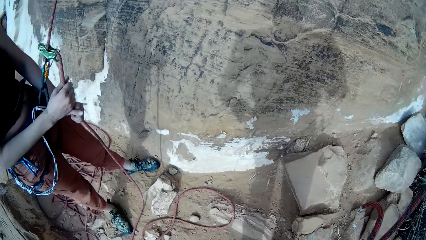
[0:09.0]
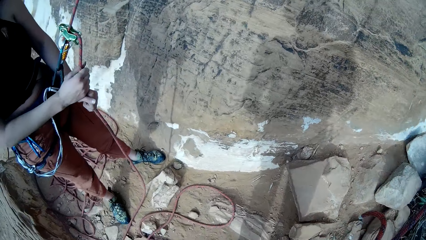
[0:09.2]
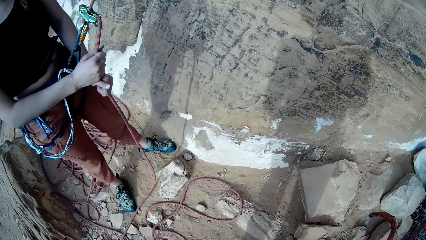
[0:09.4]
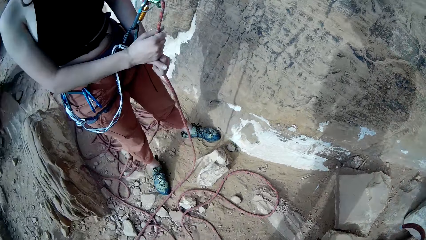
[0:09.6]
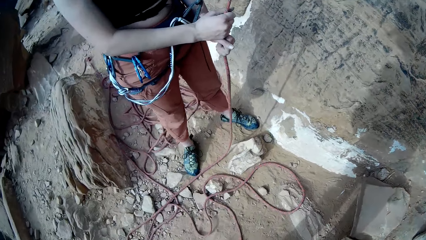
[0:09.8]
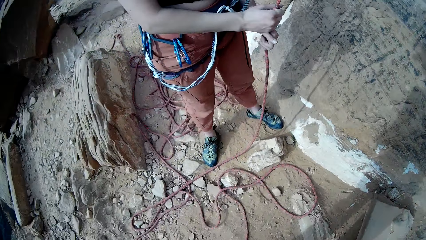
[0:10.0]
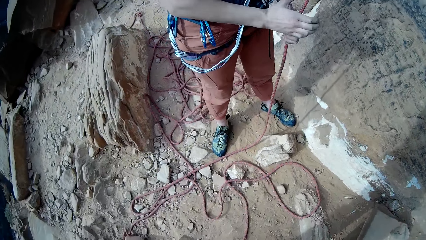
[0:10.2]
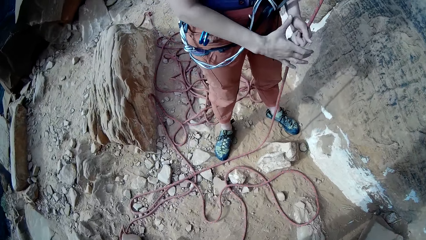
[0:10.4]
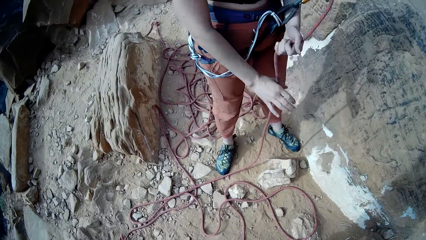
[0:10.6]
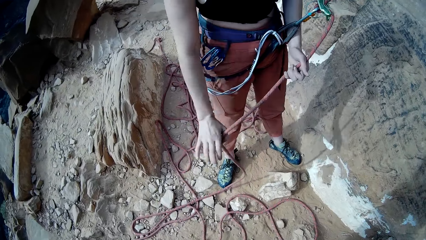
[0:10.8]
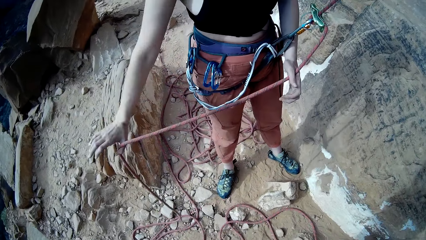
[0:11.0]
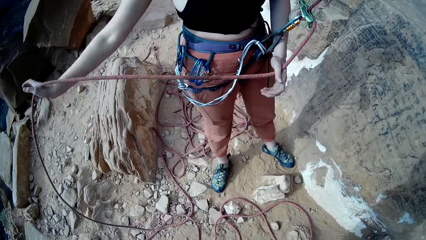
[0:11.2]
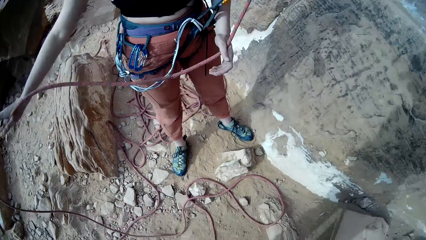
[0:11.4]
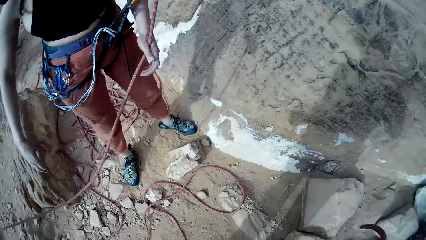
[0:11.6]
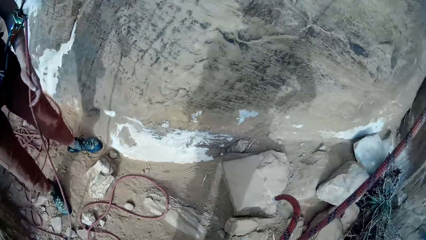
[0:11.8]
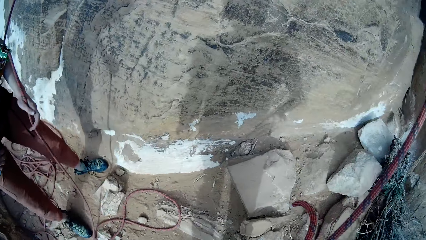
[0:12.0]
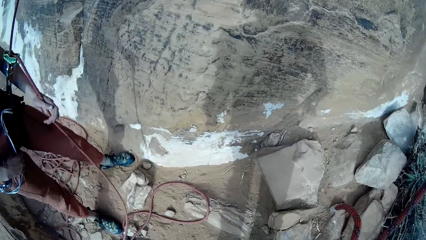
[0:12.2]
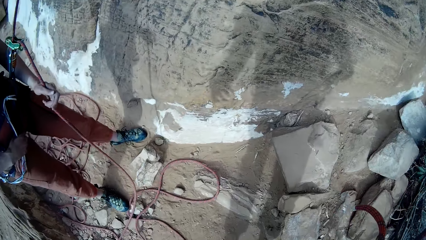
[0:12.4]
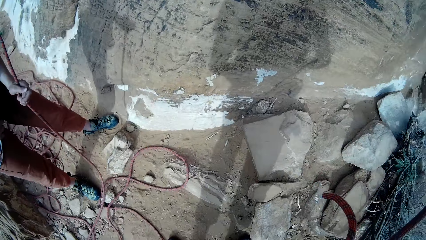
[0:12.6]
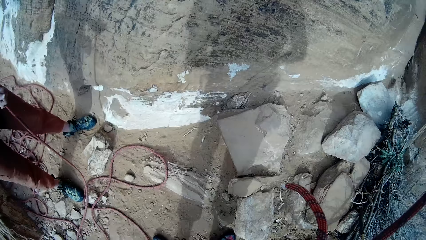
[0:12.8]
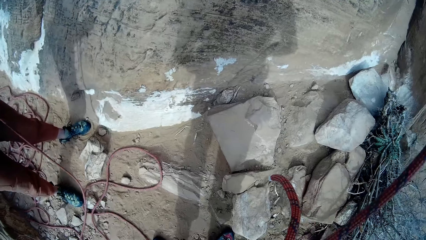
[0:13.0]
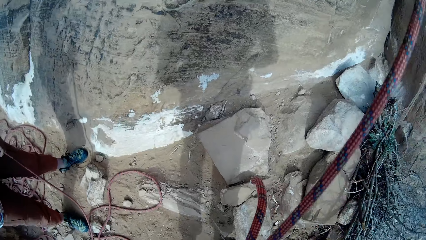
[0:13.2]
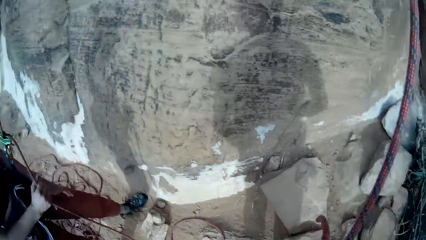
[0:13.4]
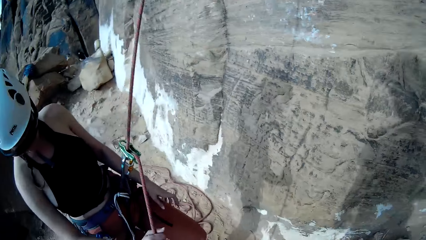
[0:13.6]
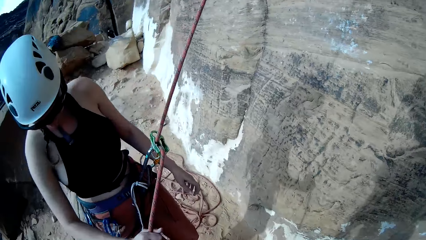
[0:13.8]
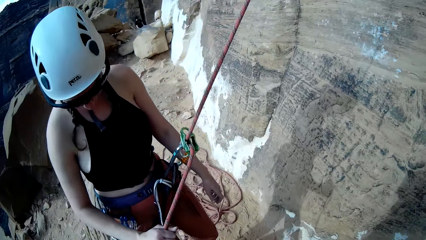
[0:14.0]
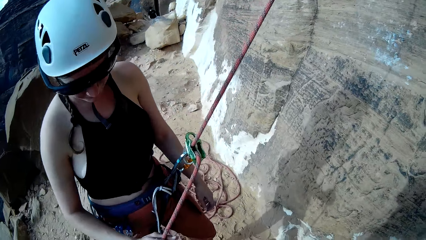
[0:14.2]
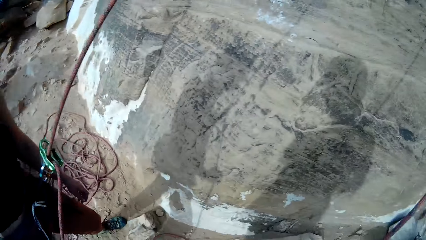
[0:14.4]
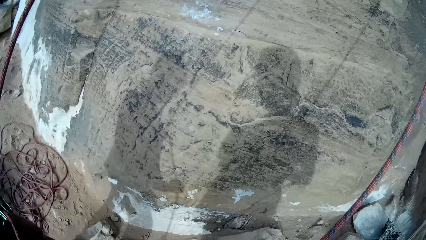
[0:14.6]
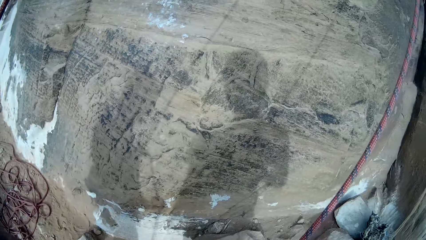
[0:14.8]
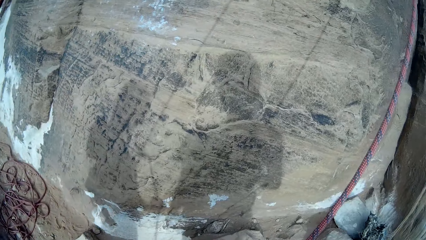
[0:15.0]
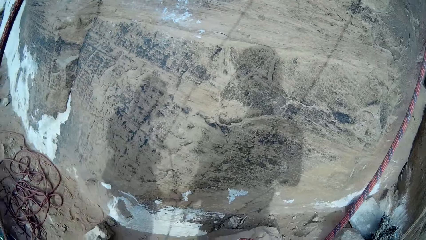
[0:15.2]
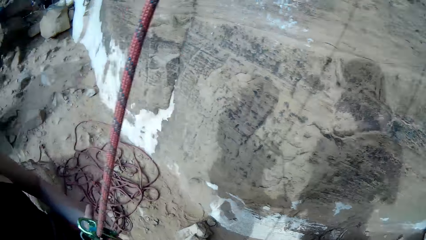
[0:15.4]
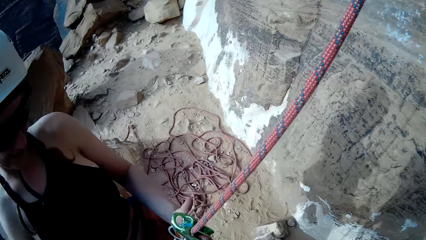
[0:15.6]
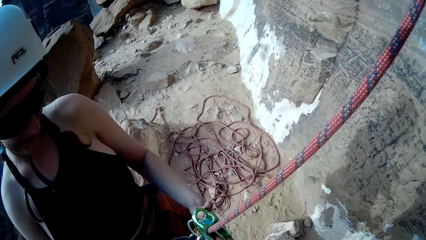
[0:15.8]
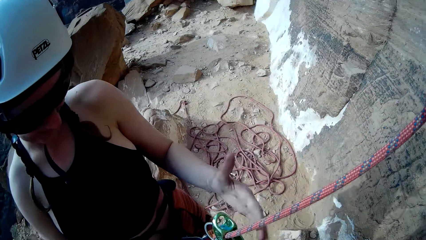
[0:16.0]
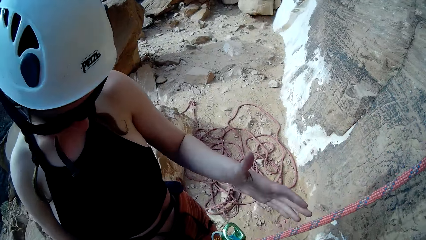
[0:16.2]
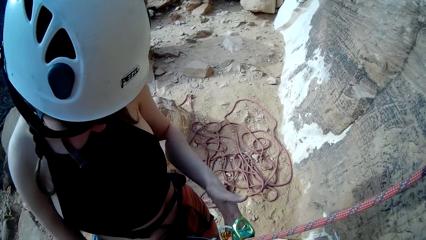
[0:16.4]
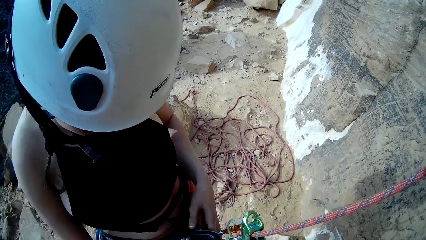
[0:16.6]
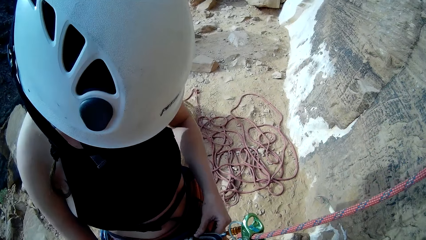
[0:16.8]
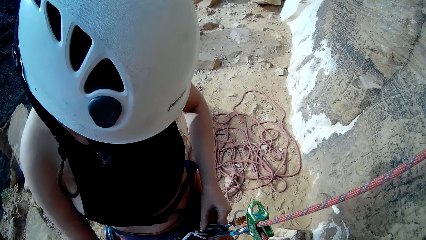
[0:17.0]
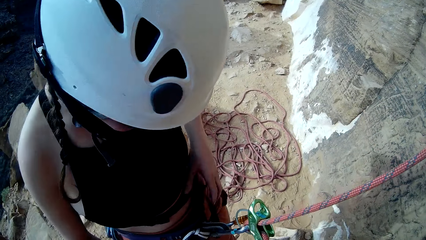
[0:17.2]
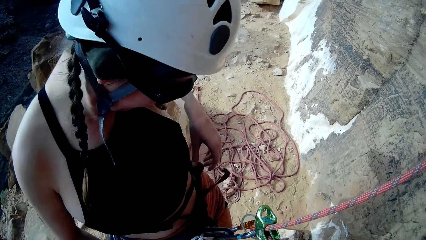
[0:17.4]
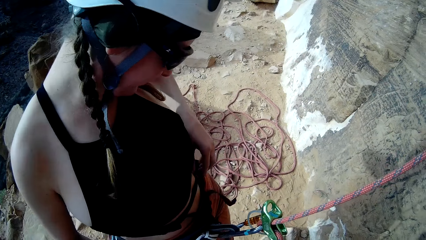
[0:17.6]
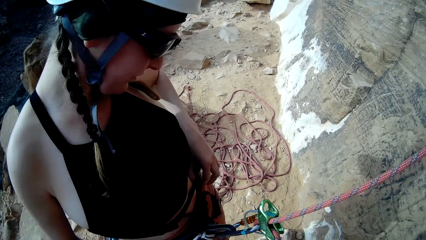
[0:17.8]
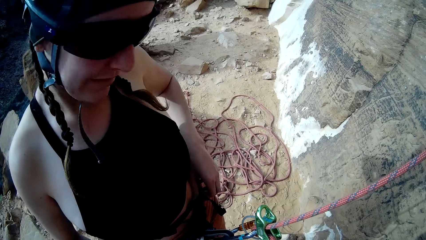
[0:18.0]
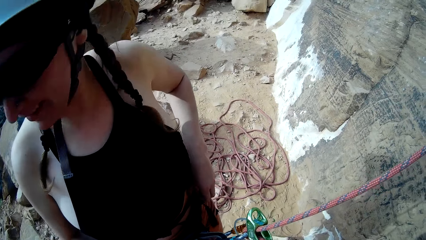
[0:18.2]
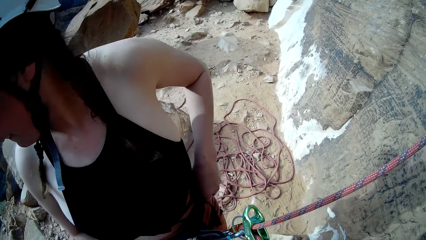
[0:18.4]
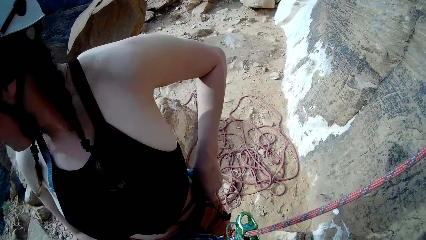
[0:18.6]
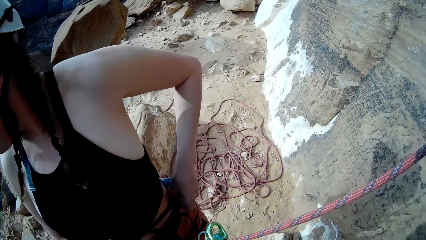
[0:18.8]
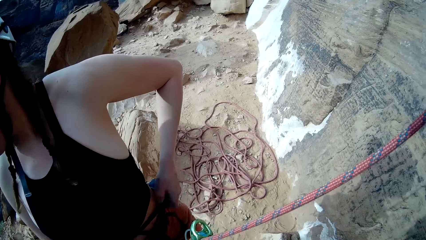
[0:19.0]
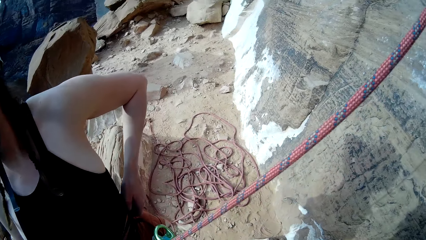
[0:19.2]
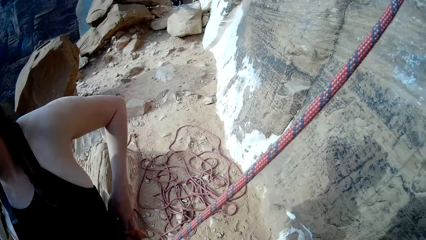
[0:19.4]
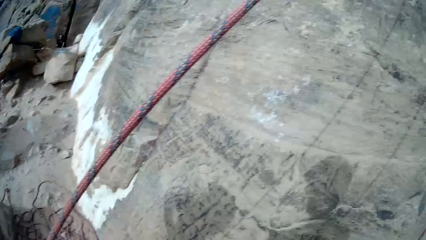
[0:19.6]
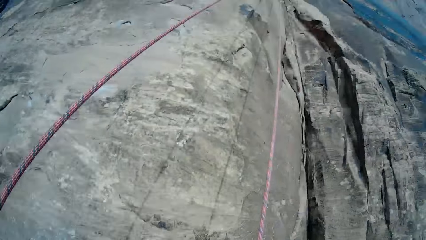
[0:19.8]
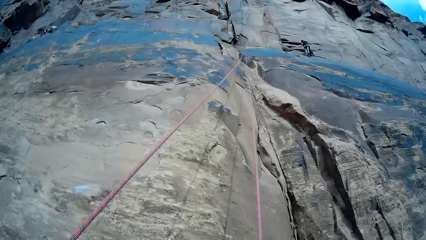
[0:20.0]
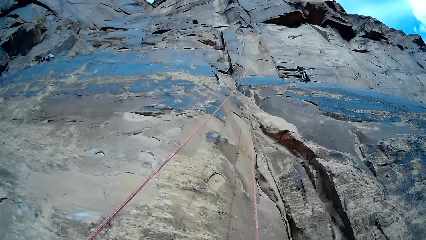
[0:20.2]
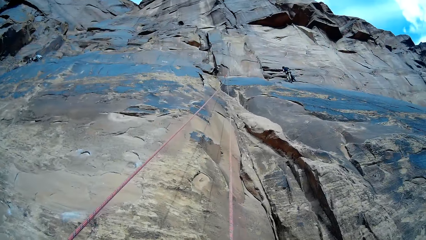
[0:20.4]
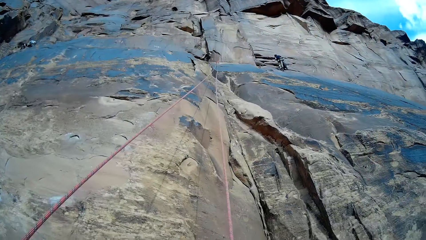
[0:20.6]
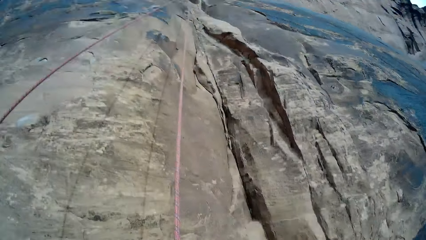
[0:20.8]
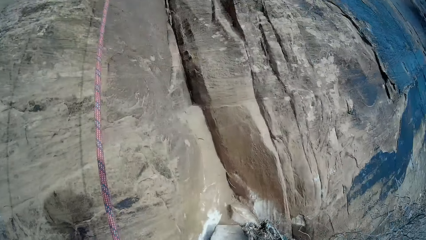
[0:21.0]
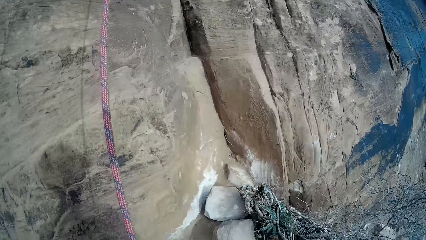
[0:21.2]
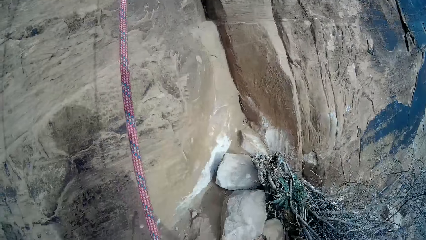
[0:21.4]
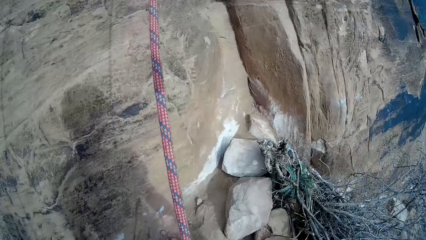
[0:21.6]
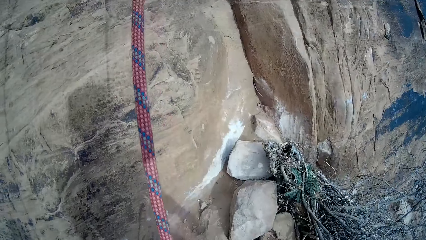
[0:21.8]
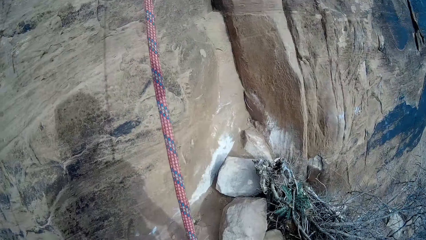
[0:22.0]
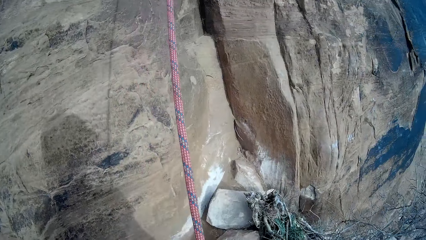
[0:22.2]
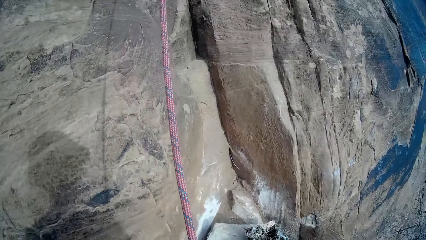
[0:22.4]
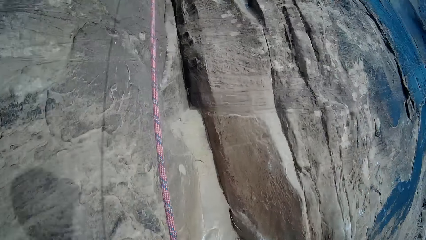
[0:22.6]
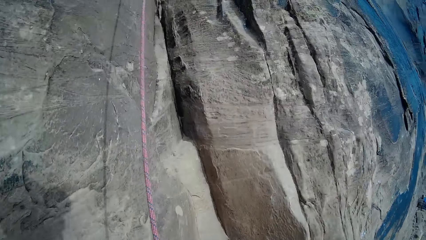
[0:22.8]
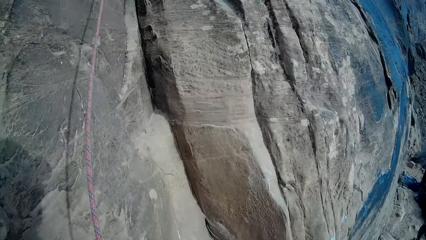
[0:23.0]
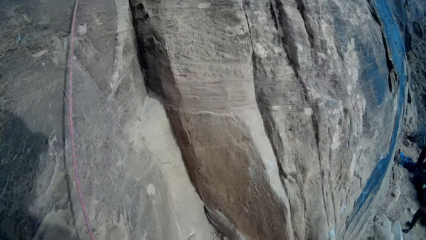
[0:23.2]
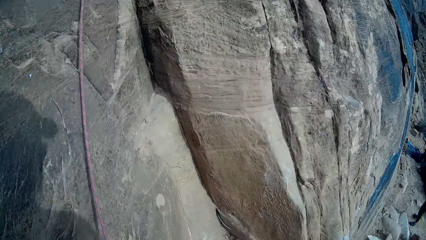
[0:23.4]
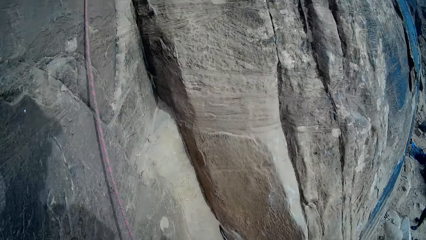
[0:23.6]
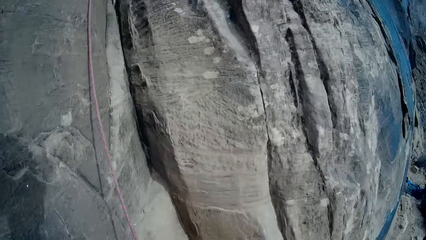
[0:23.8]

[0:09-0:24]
A woman moves the climbing rope with her right hand. The woman taps the climbing rope. The woman tightens the rope. The woman adjusts the attachment on her body. The camera wearer looks around. A man climbs the mountain. The camera wearer moves to his right.
